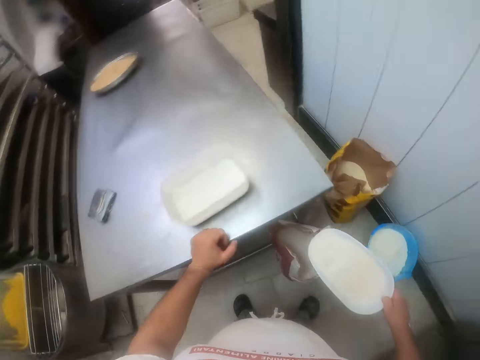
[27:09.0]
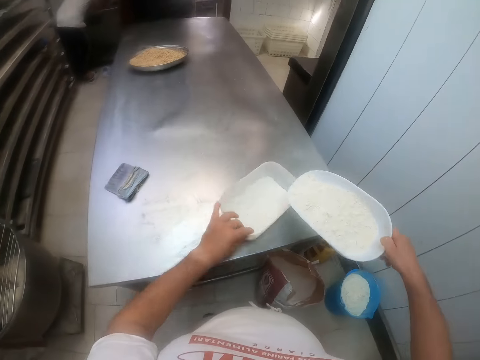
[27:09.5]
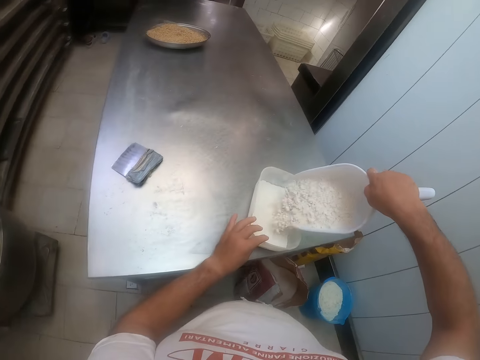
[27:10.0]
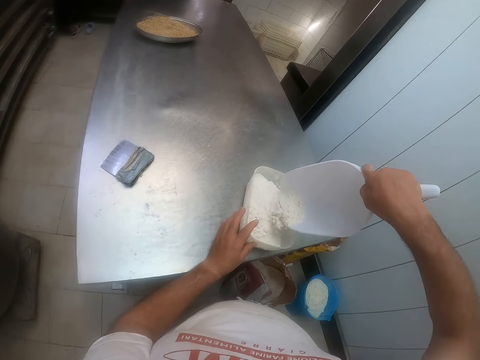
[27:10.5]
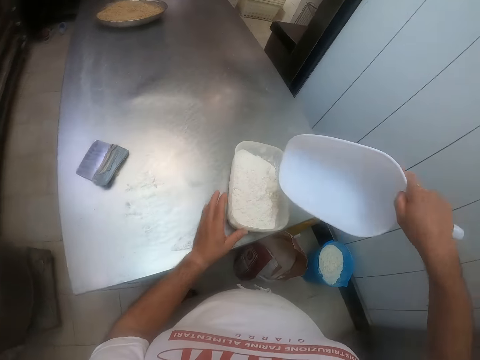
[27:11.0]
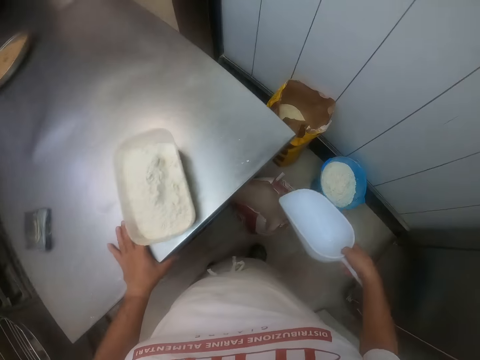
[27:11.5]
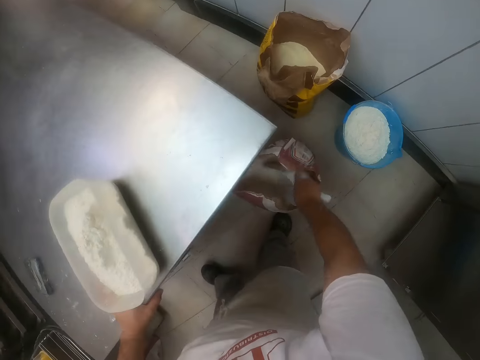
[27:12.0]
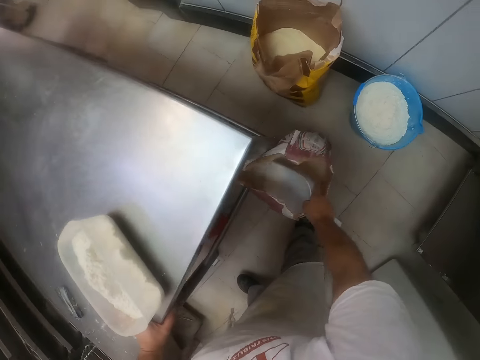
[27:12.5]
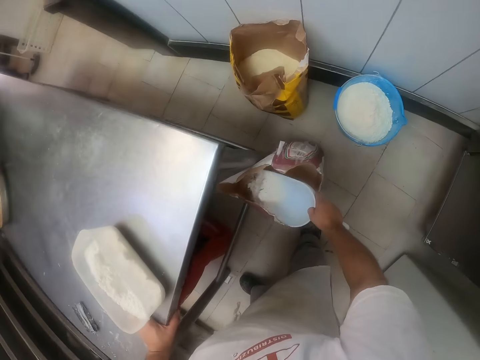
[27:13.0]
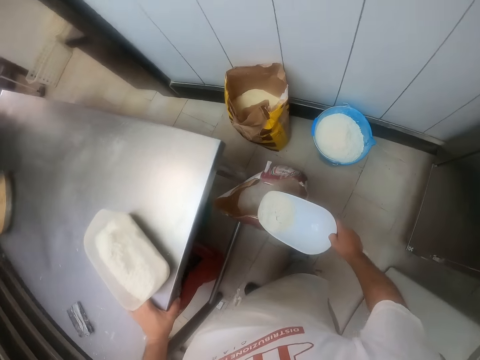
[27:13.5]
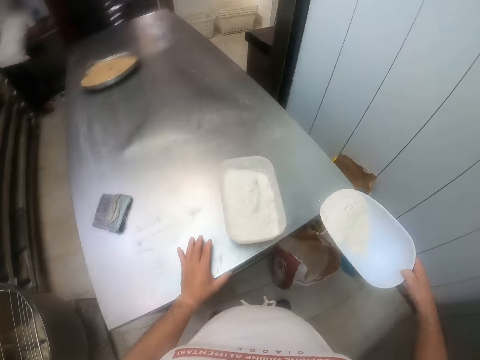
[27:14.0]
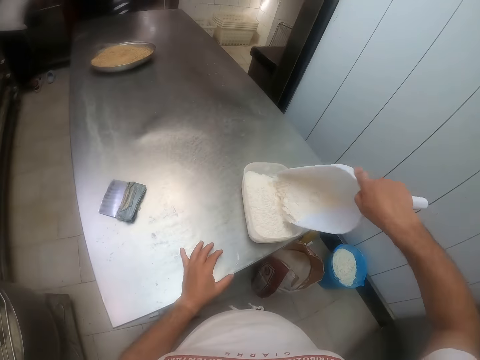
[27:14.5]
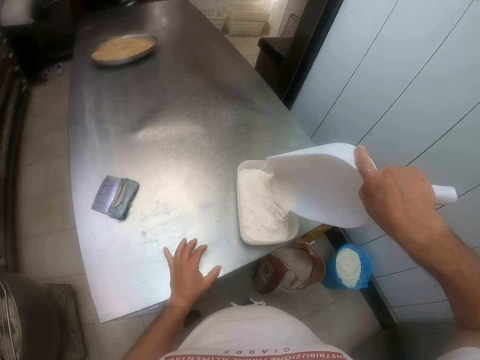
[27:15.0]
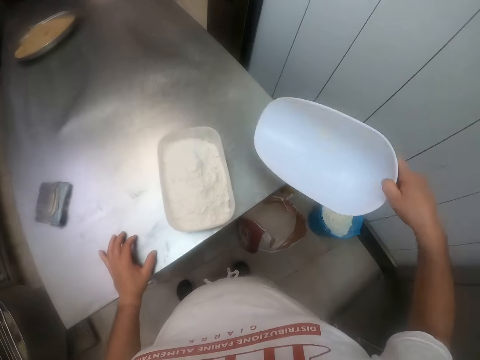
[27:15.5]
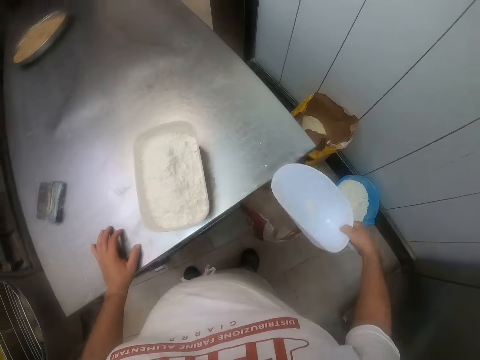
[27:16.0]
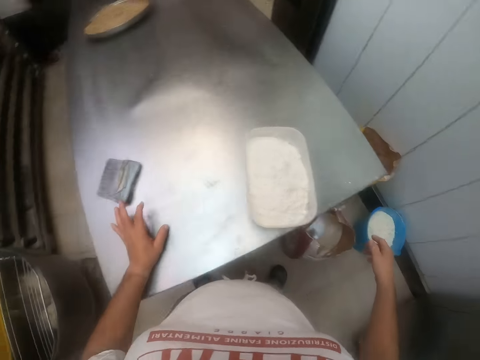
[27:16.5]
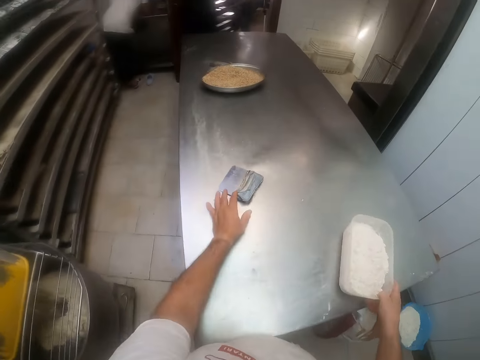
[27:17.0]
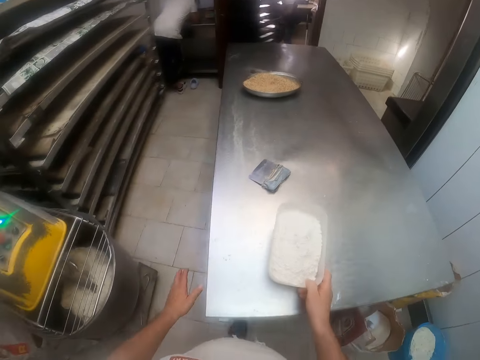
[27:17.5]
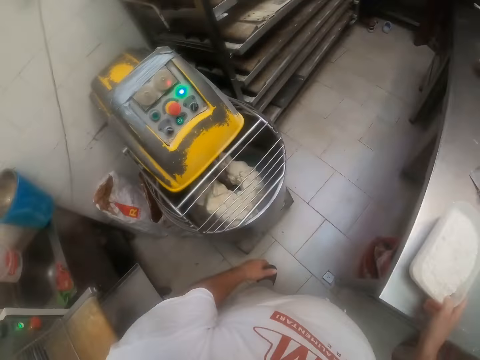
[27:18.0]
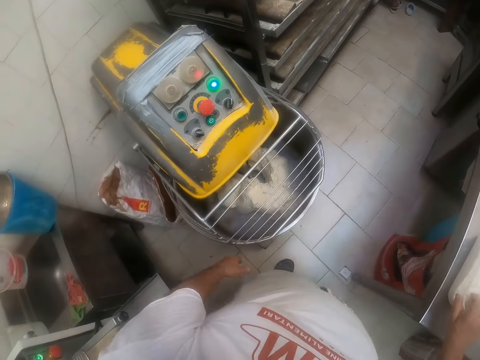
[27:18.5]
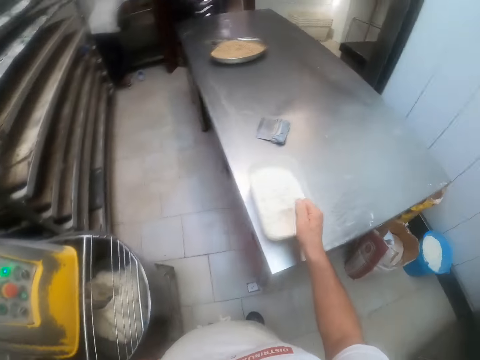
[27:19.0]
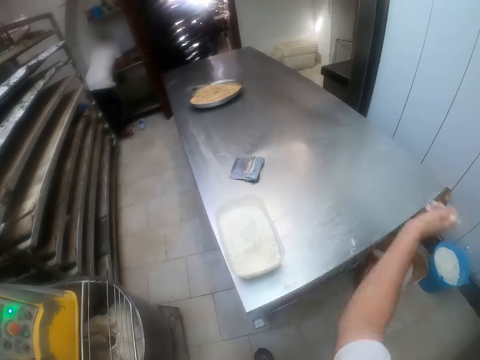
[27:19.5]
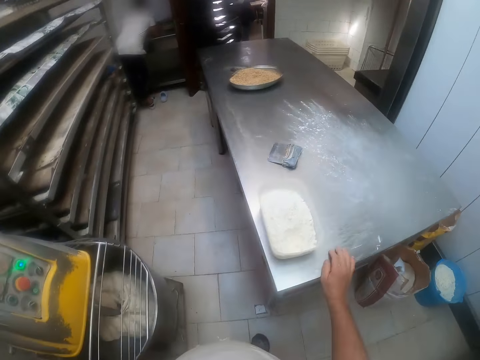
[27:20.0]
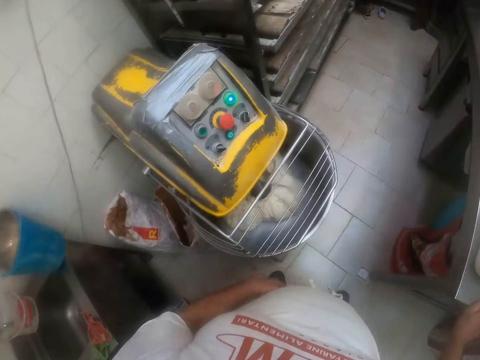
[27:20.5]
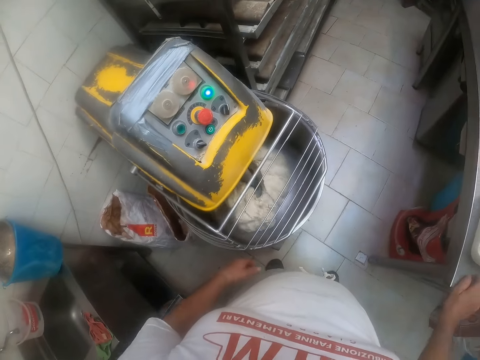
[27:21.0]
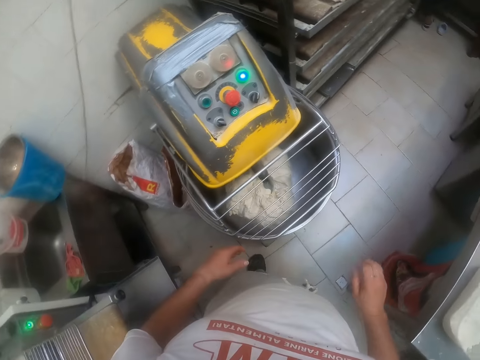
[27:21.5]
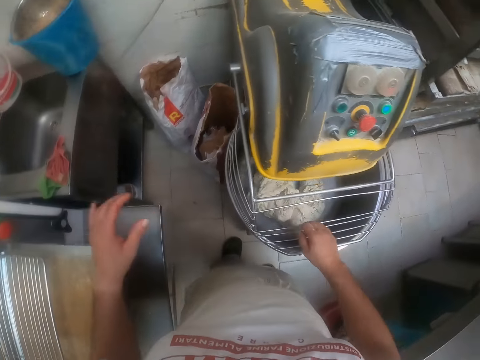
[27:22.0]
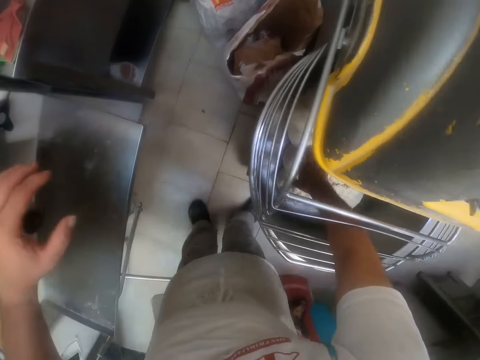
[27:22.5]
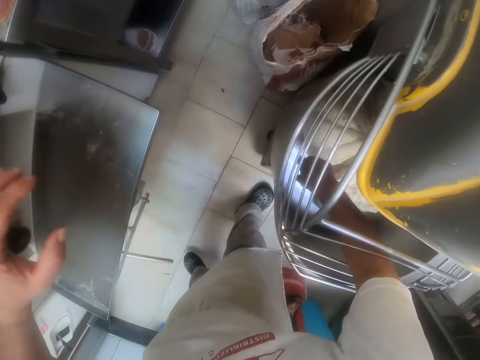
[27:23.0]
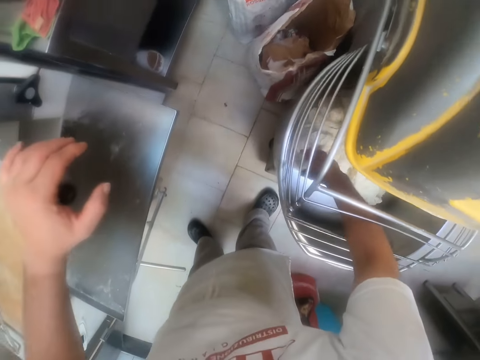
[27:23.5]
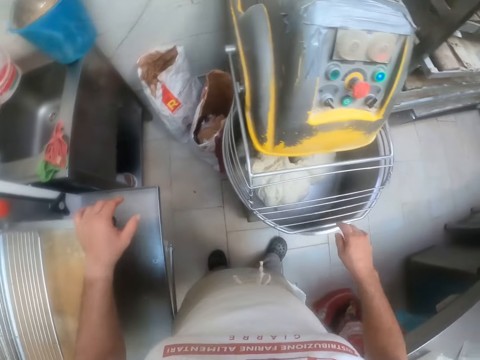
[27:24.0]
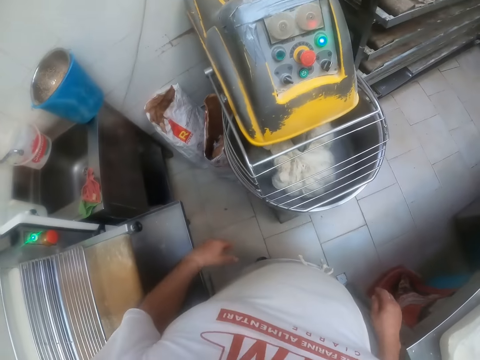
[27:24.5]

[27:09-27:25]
The camera wearer shifts the plastic bowl on the table with his left hand. He pours the flour from the trowel into the bowl with his right hand. He packs flour from the bag on the floor with the trowel in his right hand. He pours the flour from the trowel into the bowl with his right hand. He drops the trowel into the bag on the floor with his right hand. He shifts the scraper on the table with his left hand. He shifts the bowl on the table with his right hand. He packs flour from the bowl with his right hand. He throws the flour on the table with his right hand. He looks at the dough mixer. He touches the dough in the mixing bowl with his right hand. He spreads the dough in the mixer.

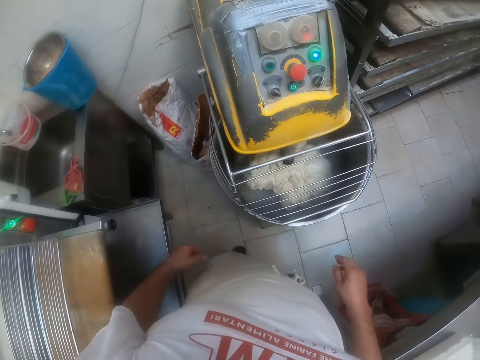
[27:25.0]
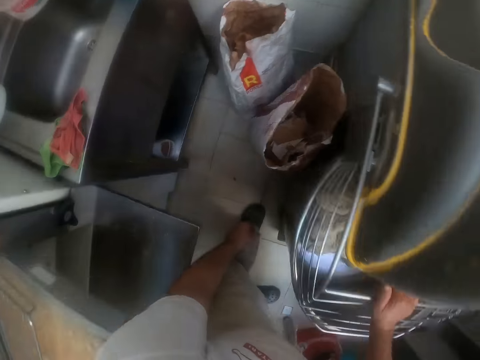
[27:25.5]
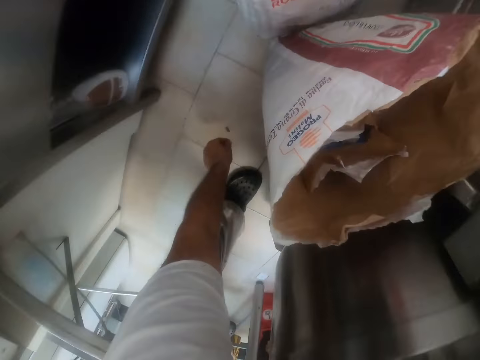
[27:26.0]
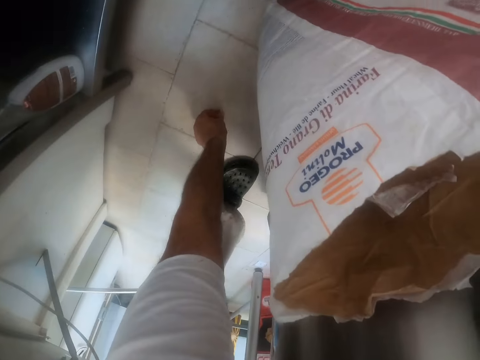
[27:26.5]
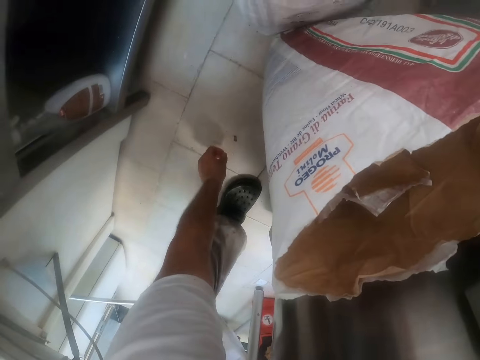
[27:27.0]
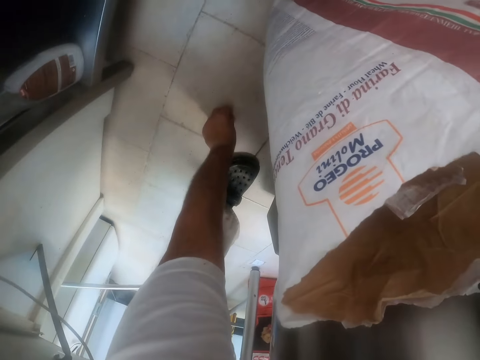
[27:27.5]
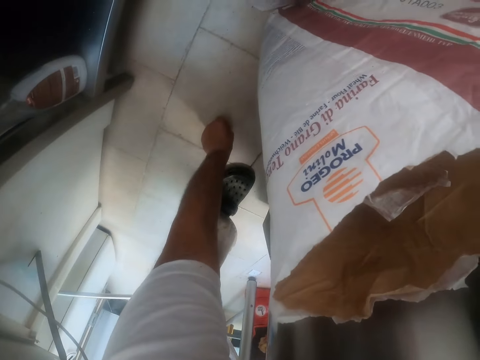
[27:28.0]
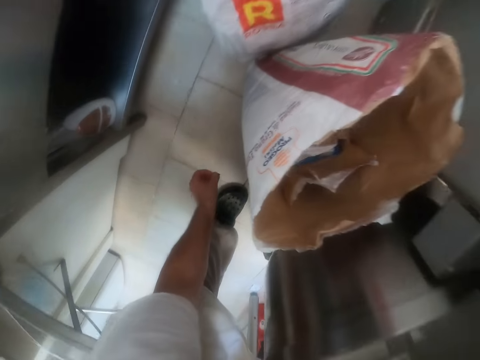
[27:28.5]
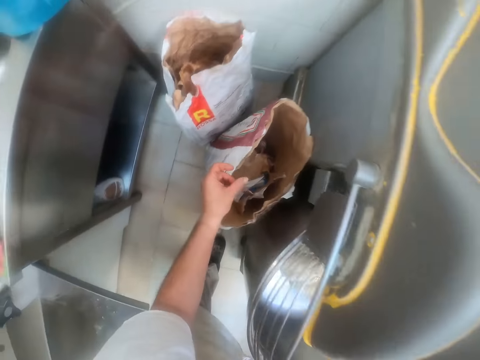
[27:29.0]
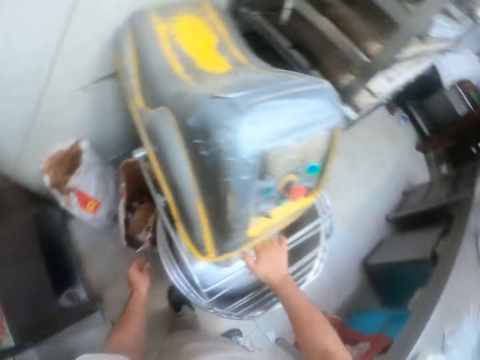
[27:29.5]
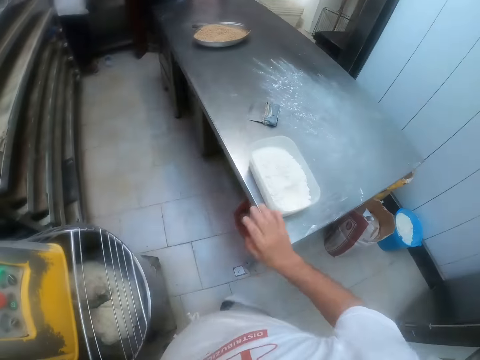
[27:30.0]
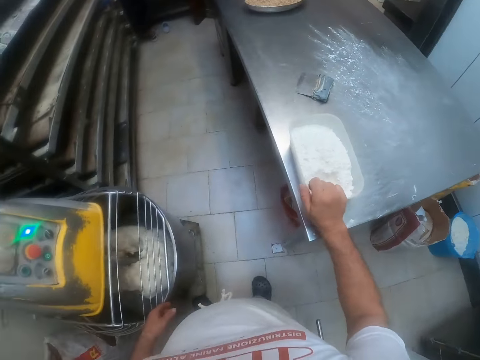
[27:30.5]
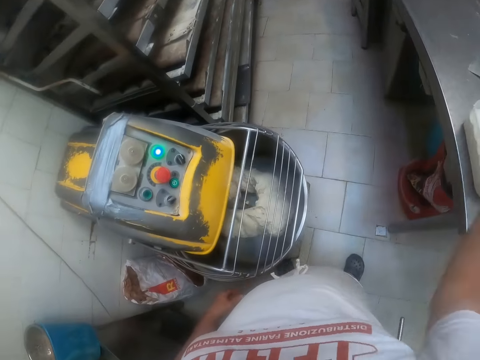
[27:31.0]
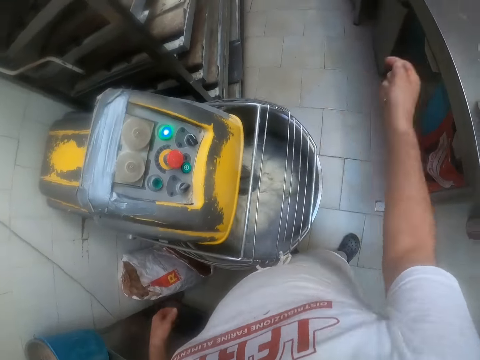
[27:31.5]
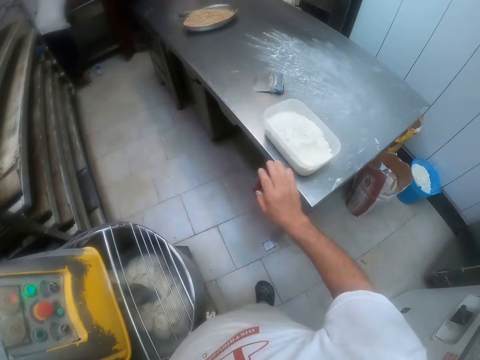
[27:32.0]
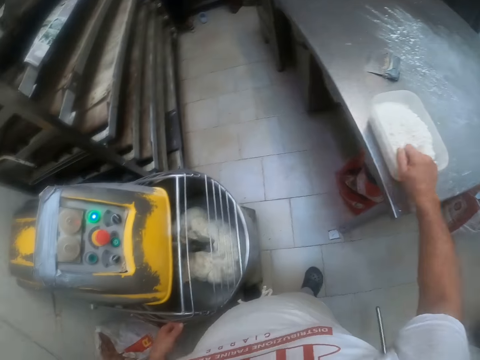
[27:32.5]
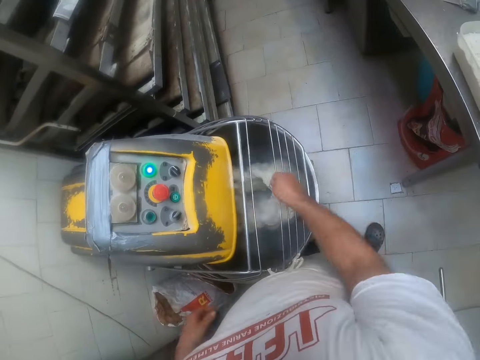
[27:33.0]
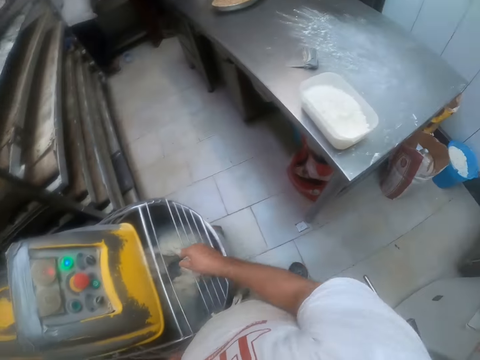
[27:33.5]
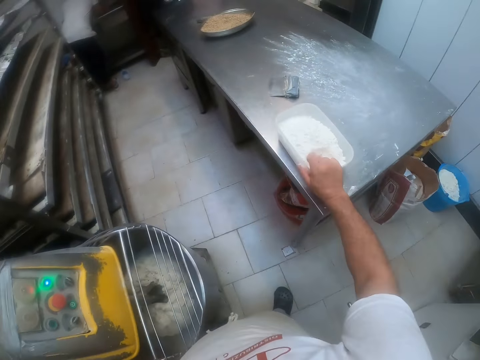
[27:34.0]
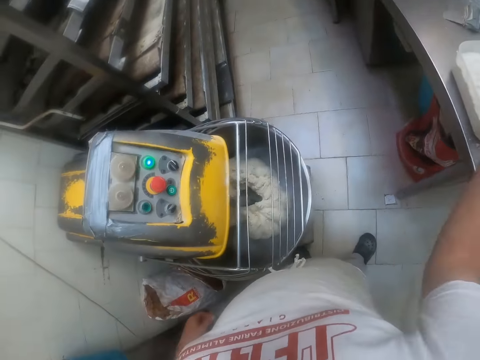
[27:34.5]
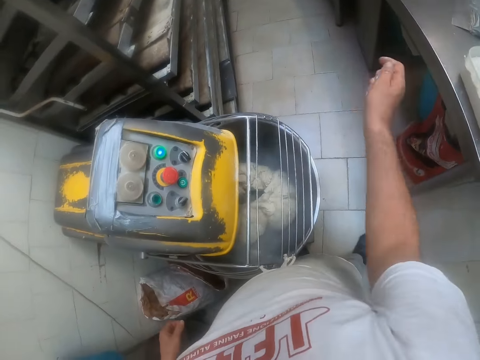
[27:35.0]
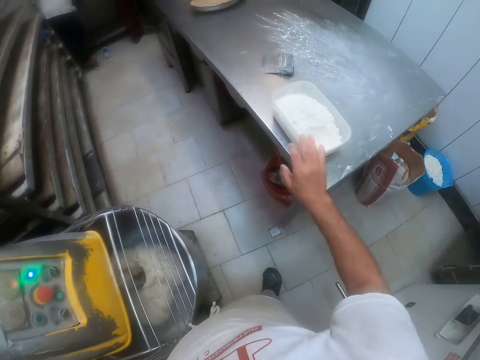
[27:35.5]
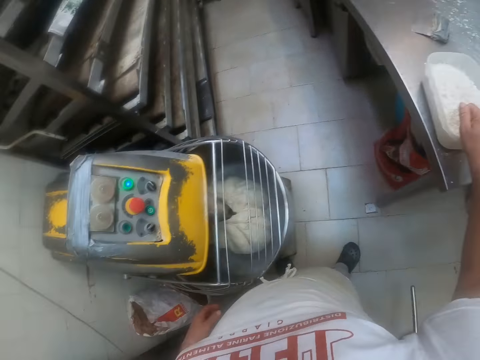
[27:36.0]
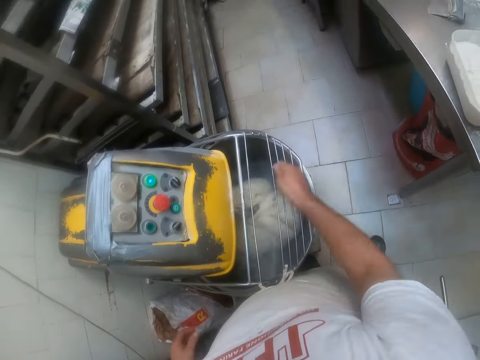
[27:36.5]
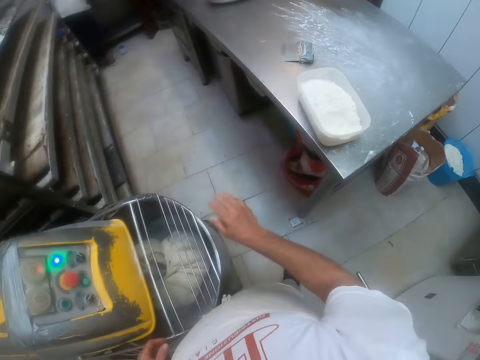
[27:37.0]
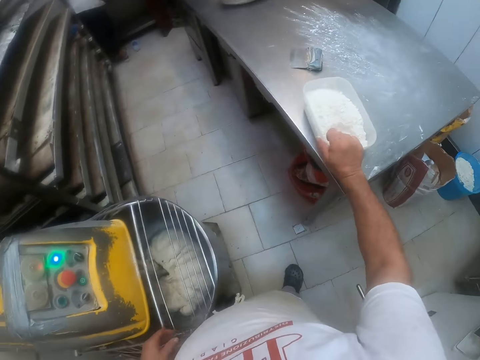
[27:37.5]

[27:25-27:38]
The camera wearer holds the guard of the dough mixer with his right hand. He picks up dirt from the floor with his left hand. He throws the dirt into the bag near the dough mixer with his left hand. He packs flour from the bowl on the table with his right hand. He throws the flour into the mixing bowl with his right hand. He packs flour from the bowl on the table with his right hand. He throws the flour into the mixing bowl with his right hand. He packs flour from the bowl on the table with his right hand. He throws the flour into the mixing bowl with his right hand. He packs flour from the bowl on the table with his right hand. He throws the flour into the mixing bowl with his right hand. He packs flour from the bowl on the table with his right hand.
